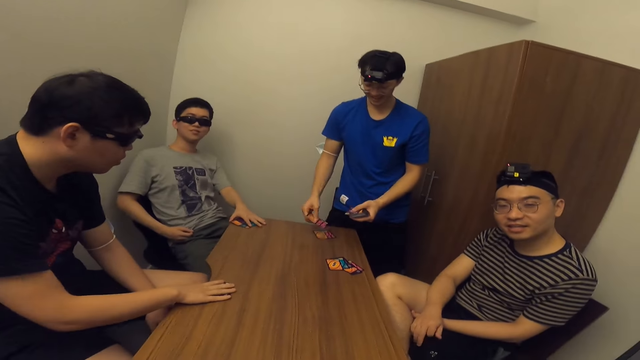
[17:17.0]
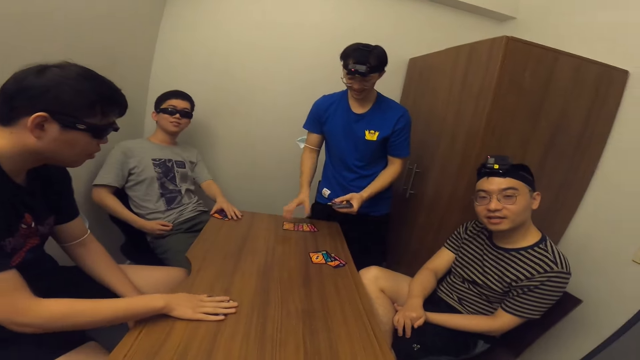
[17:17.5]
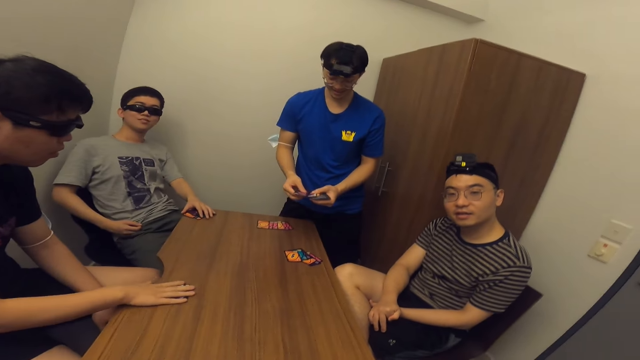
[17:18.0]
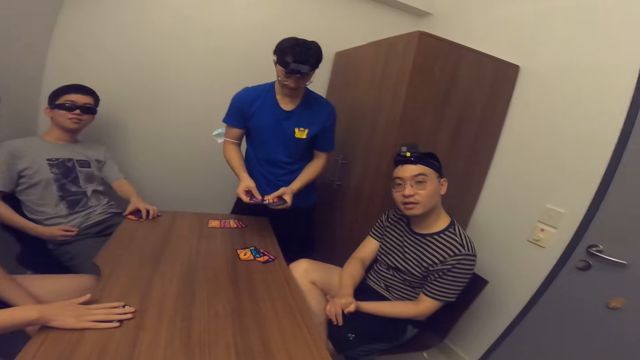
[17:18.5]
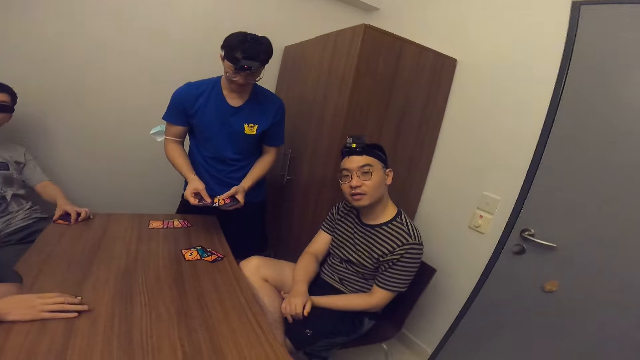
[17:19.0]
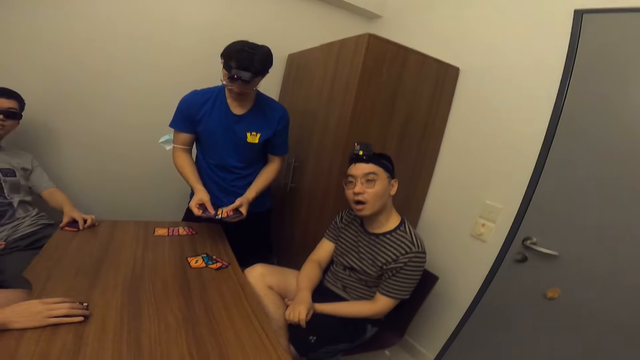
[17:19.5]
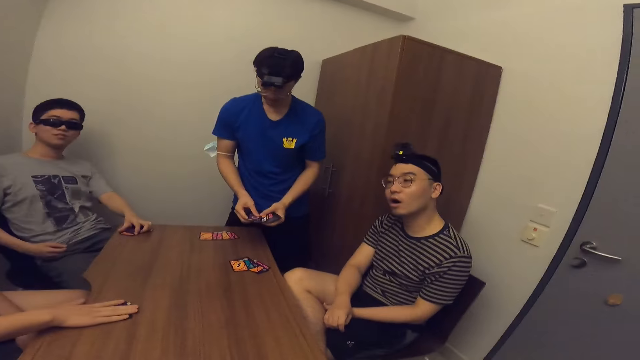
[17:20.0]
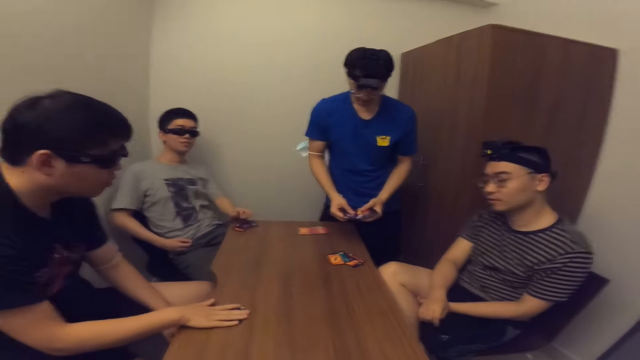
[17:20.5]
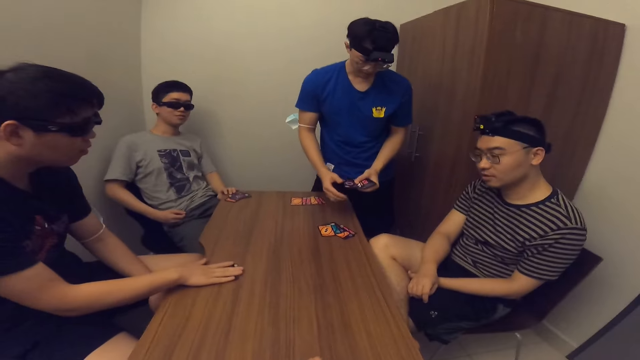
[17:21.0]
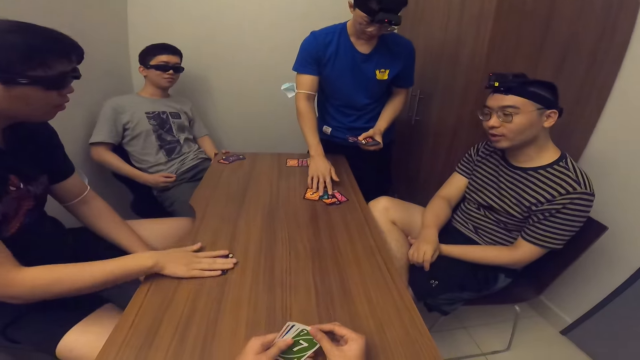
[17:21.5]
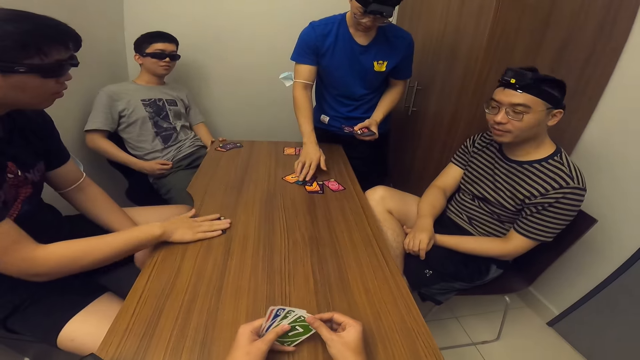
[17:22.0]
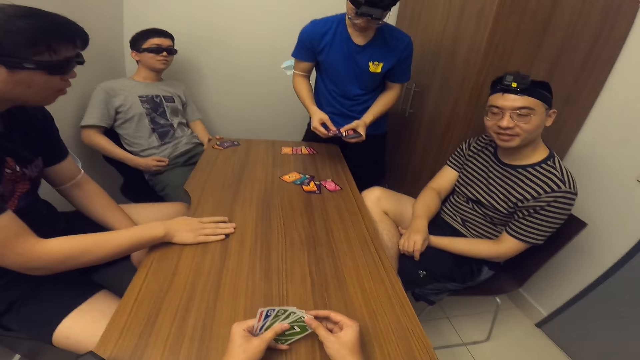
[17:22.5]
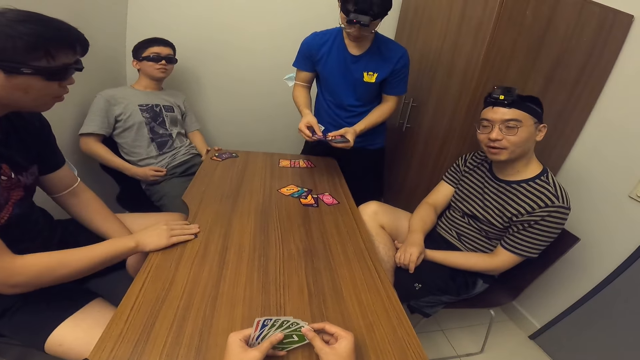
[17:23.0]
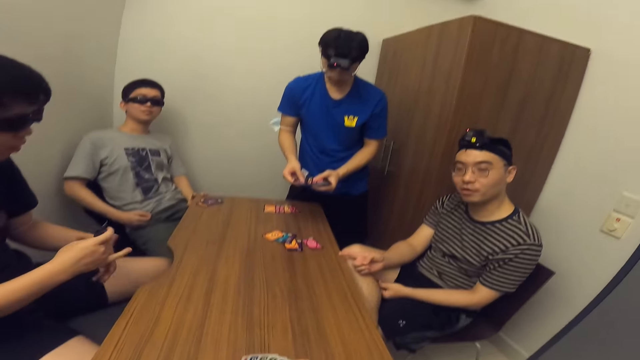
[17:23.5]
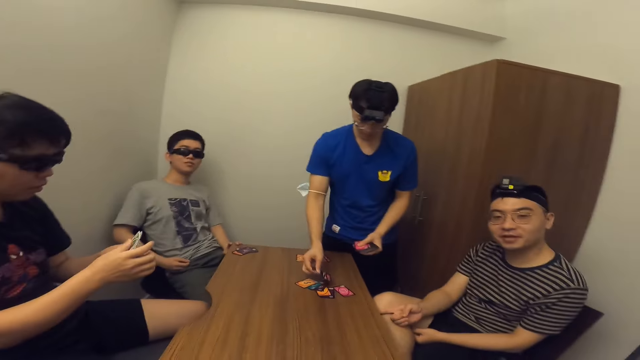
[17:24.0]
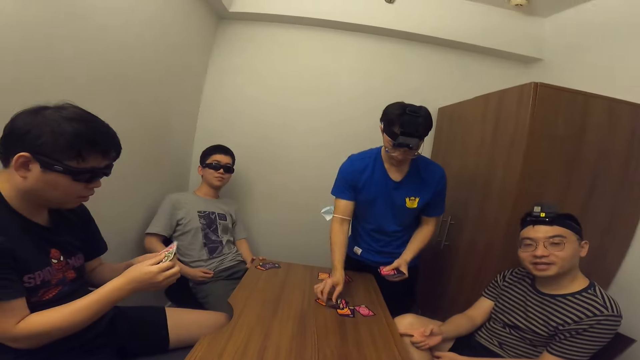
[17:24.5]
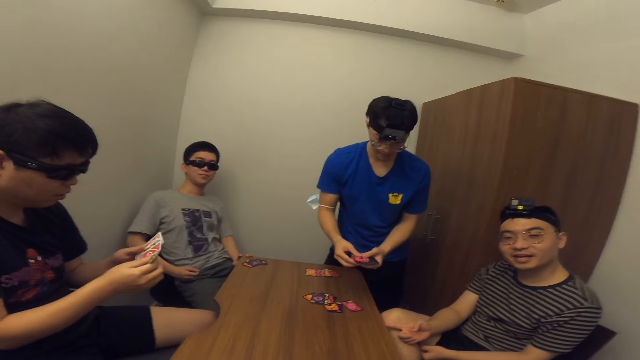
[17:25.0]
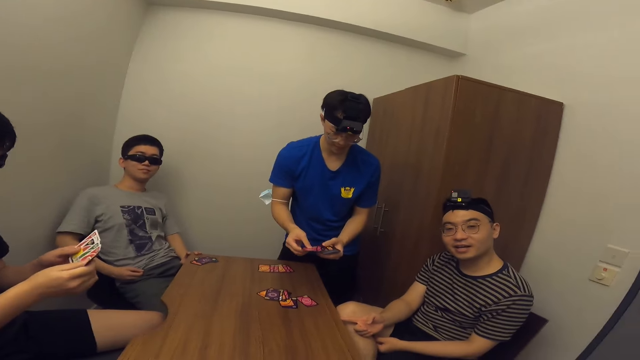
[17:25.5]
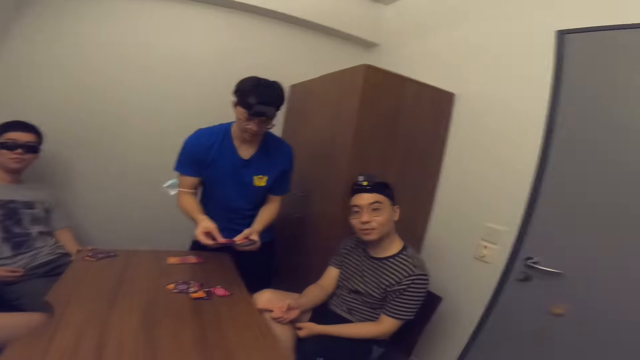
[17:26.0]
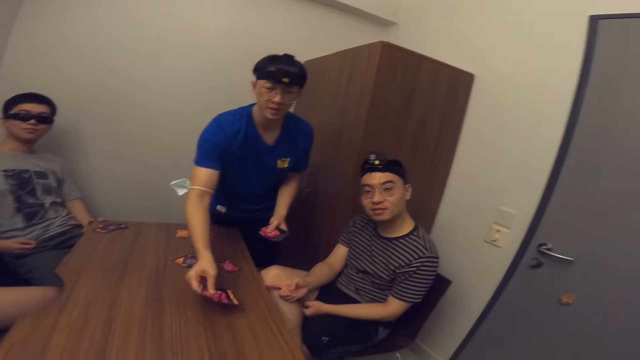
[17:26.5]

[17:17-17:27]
A man places his left hand on his cards. Another man touches some cards on the table with his right hand. A third man places the cards on the table. The second man shares the cards.

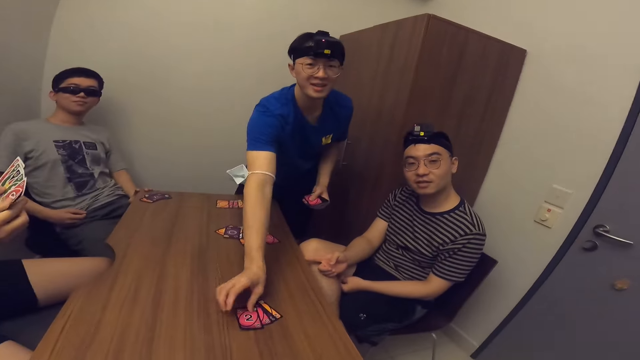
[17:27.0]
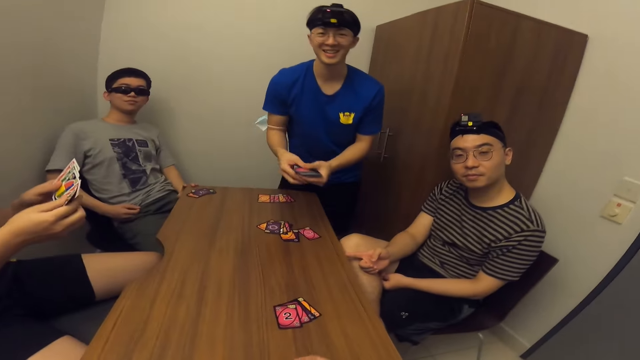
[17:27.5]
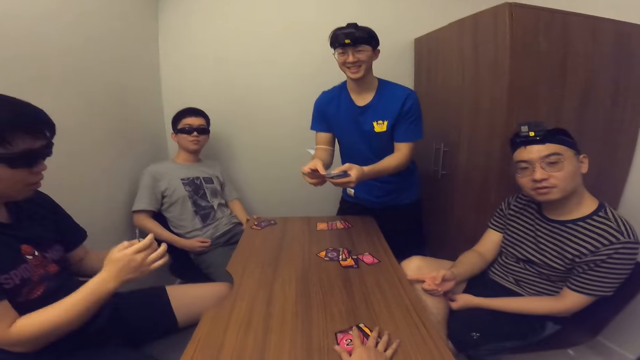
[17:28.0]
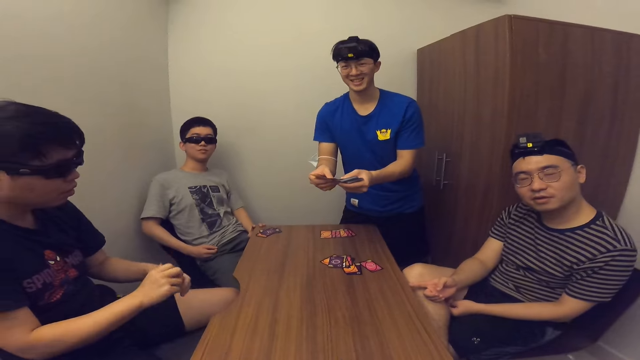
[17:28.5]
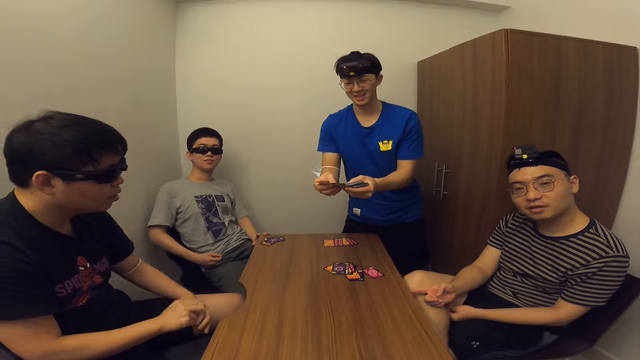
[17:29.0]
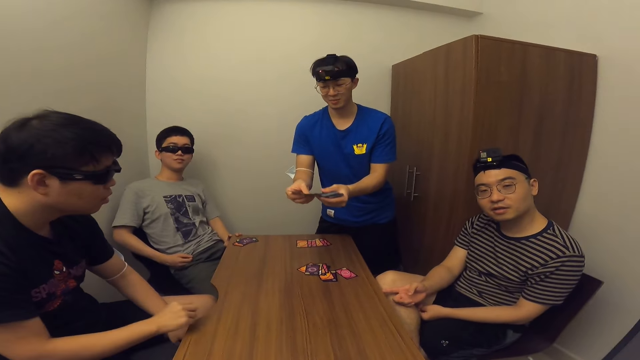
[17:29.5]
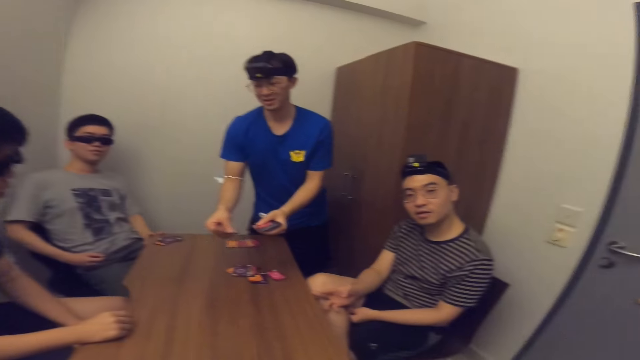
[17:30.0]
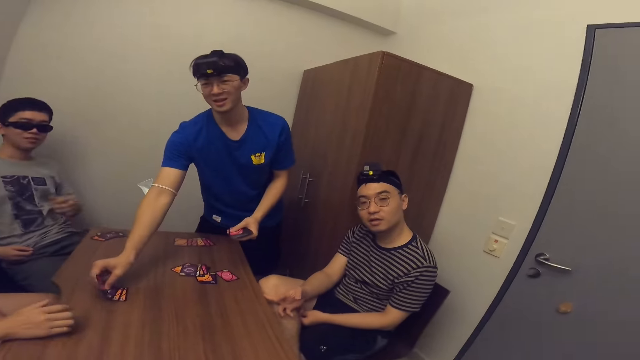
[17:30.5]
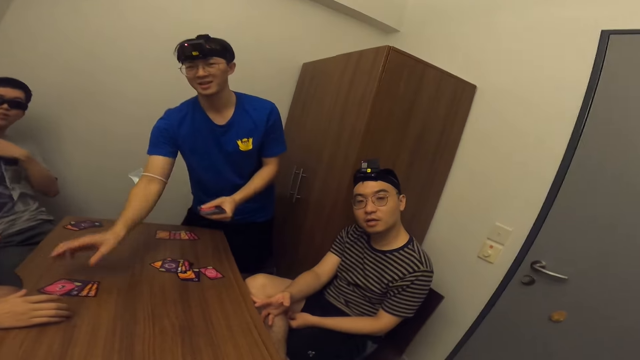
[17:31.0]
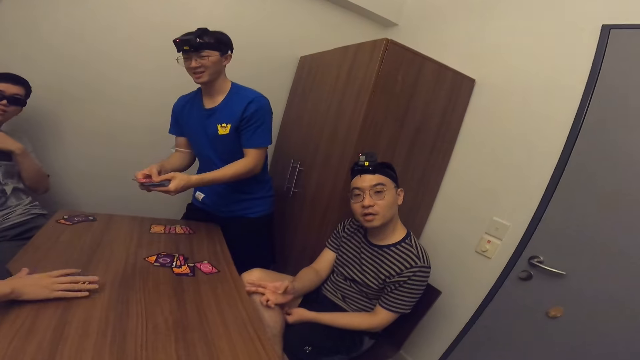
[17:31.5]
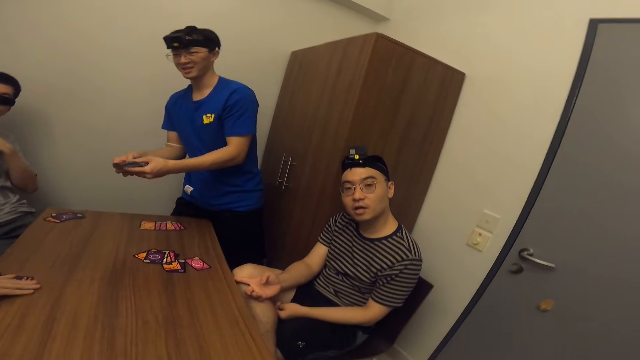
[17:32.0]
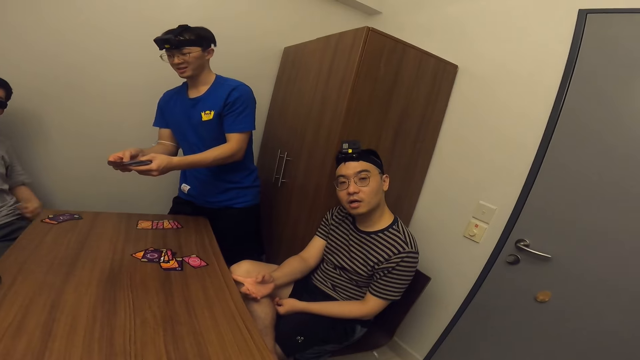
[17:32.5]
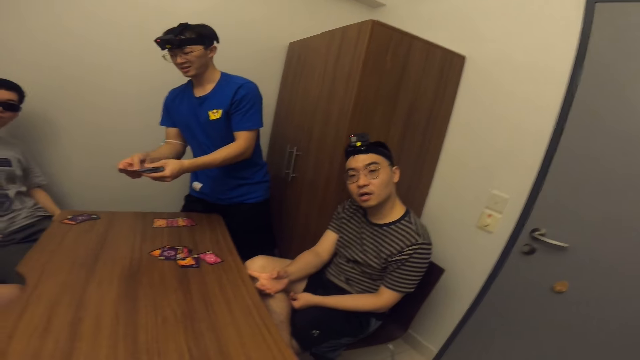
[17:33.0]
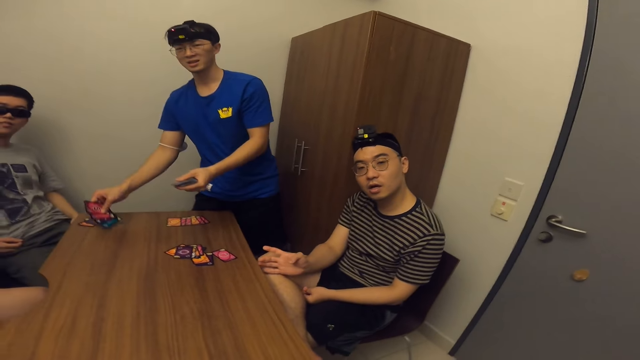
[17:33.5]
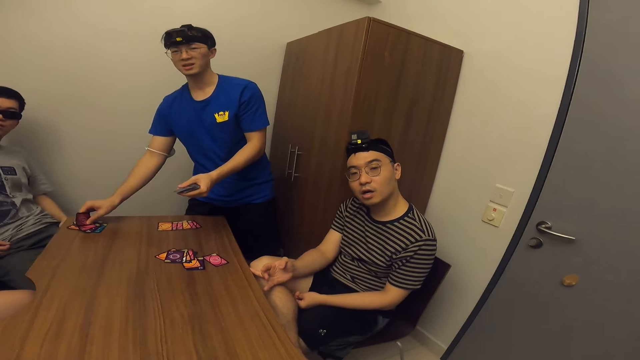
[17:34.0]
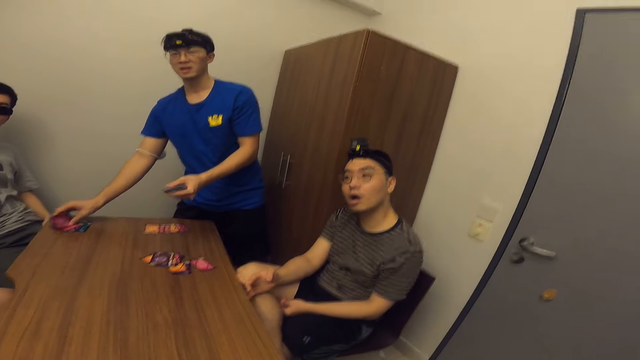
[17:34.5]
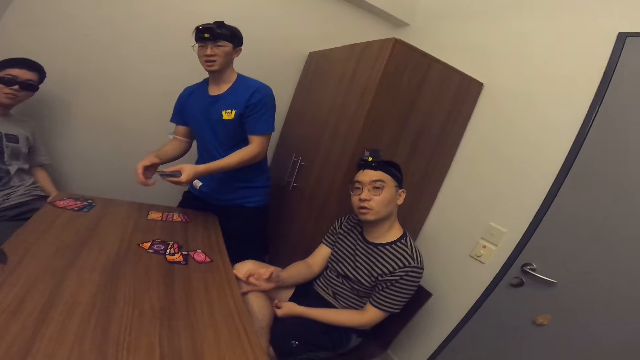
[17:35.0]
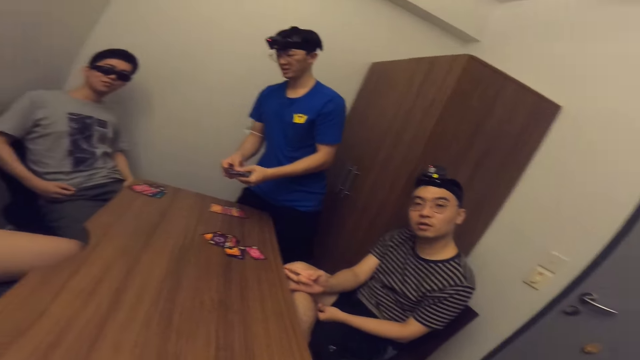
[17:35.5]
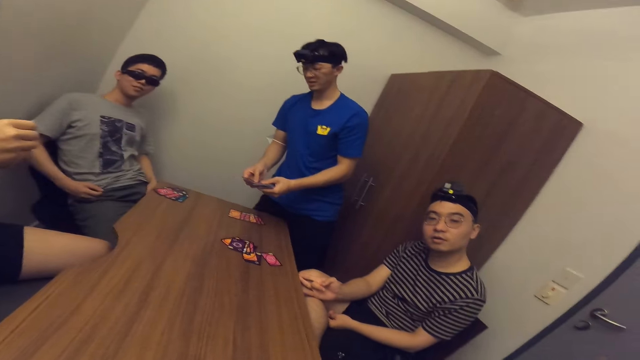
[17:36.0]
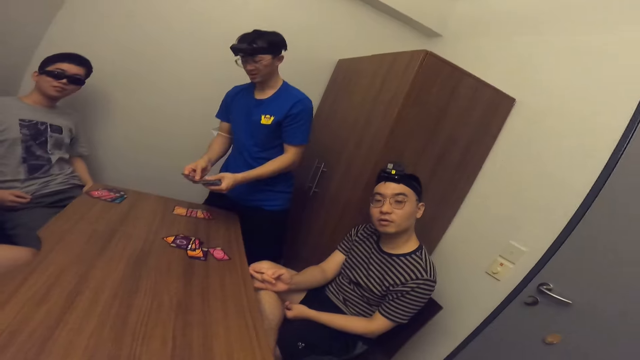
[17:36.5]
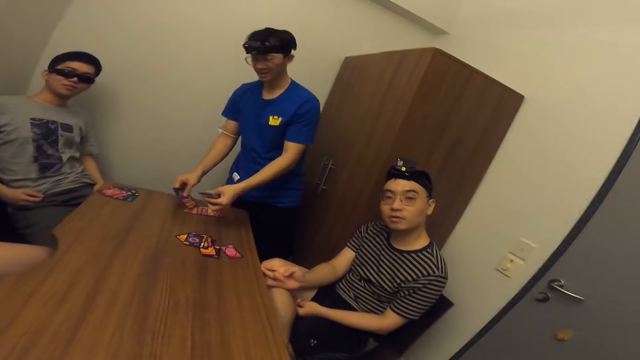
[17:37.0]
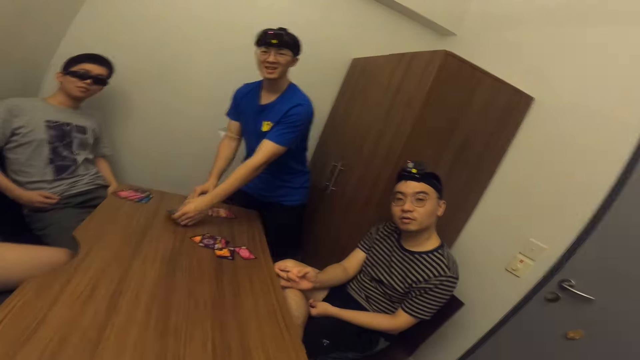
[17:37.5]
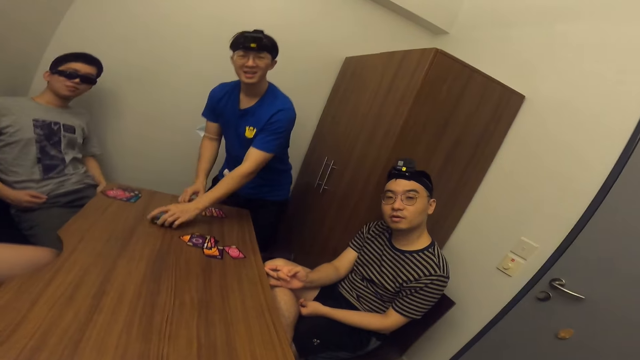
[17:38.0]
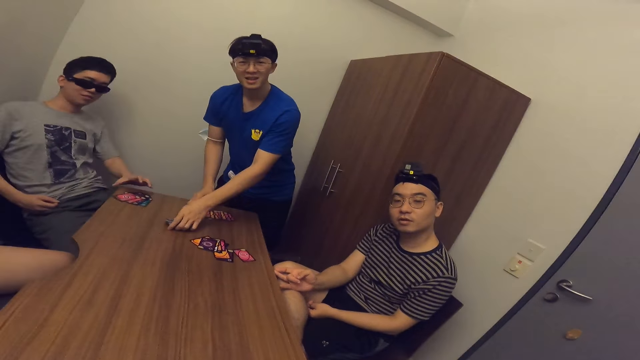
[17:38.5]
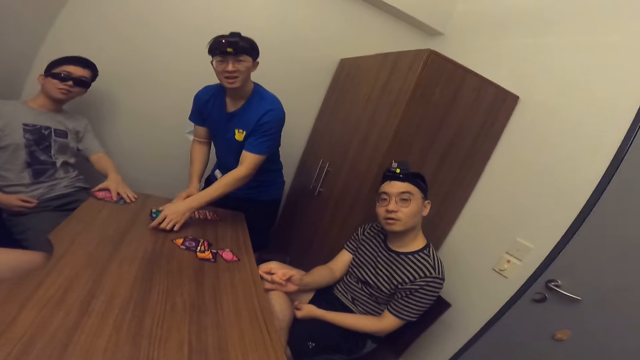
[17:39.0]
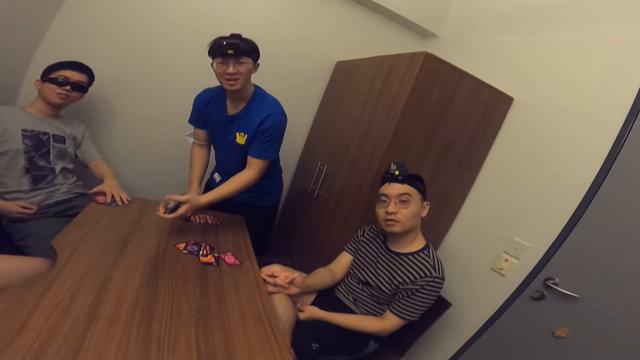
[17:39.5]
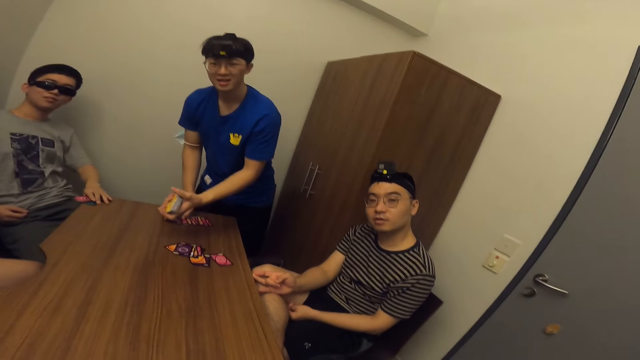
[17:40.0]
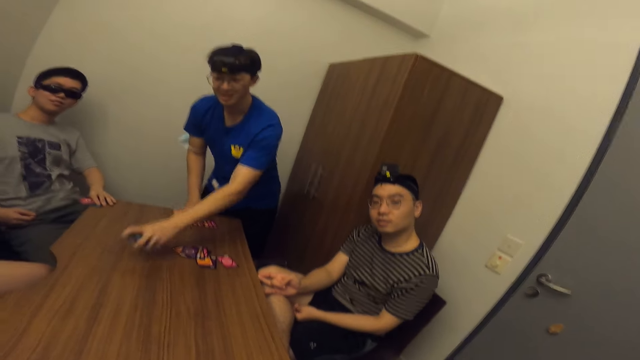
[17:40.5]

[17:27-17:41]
The camera wearer moves his cards with his right hand. A man picks his cards with his right hand. Another man places the cards near a third man. Another man places the deck of cards on the table with his right hand. Another man picks his cards with his left hand. The second man places the cards on the table.
